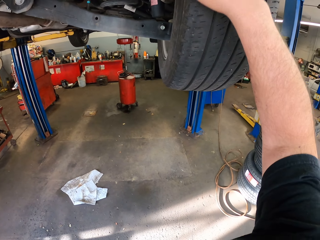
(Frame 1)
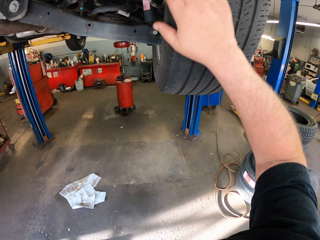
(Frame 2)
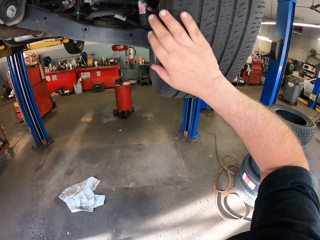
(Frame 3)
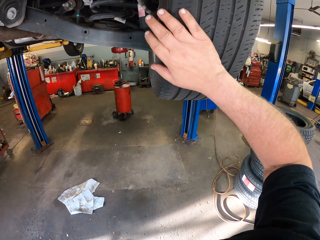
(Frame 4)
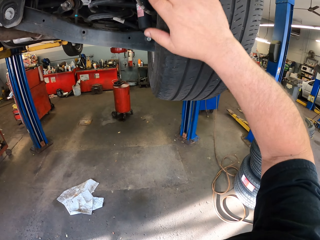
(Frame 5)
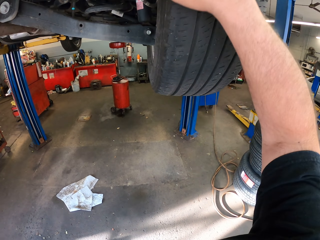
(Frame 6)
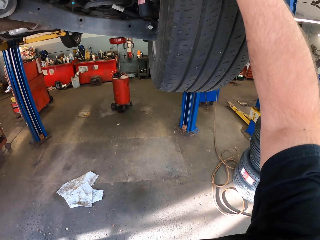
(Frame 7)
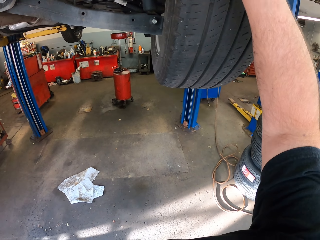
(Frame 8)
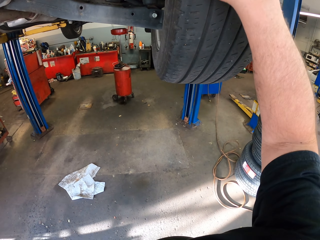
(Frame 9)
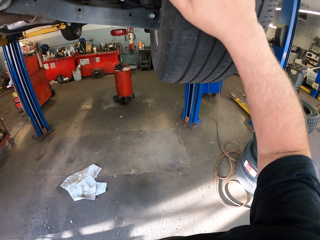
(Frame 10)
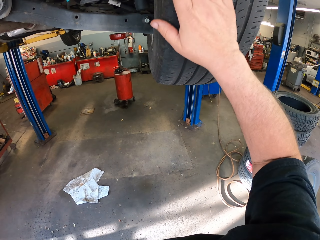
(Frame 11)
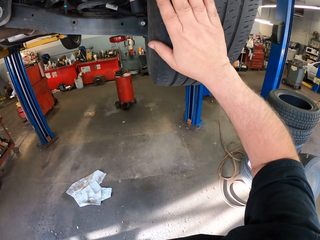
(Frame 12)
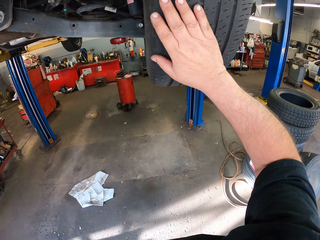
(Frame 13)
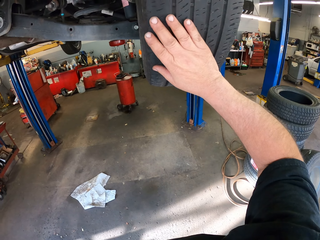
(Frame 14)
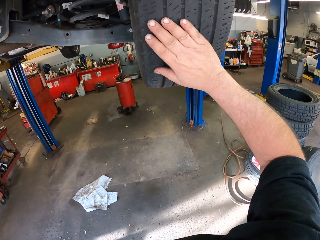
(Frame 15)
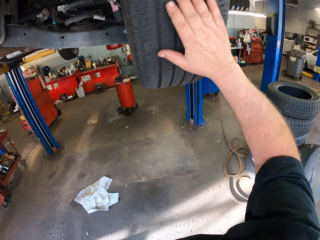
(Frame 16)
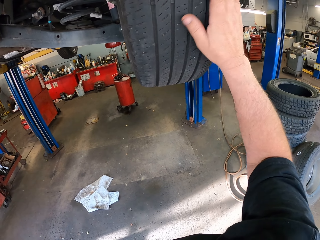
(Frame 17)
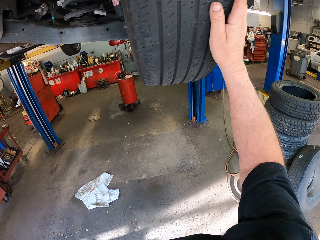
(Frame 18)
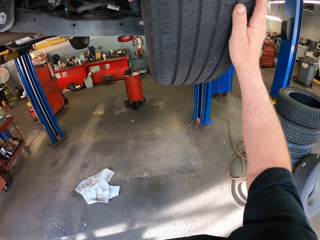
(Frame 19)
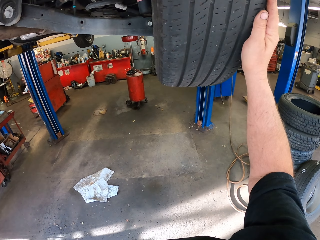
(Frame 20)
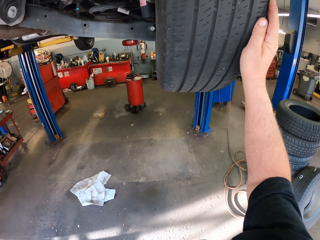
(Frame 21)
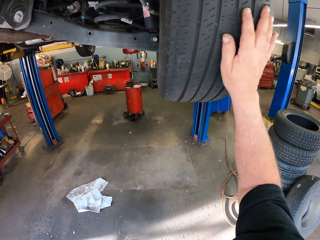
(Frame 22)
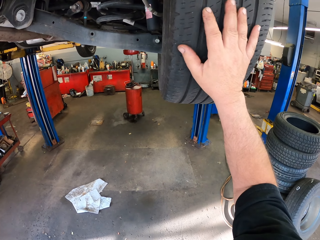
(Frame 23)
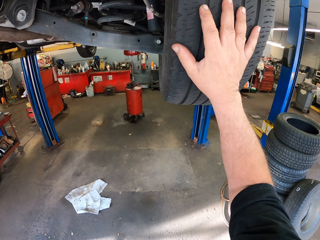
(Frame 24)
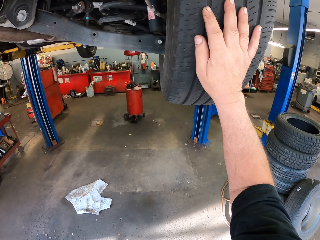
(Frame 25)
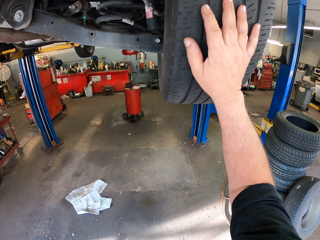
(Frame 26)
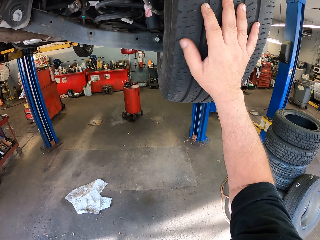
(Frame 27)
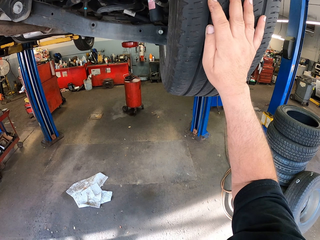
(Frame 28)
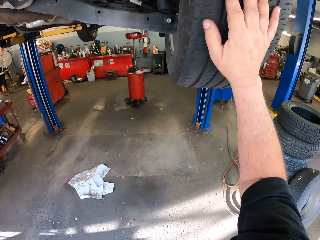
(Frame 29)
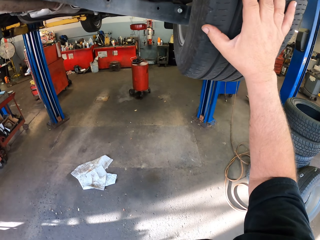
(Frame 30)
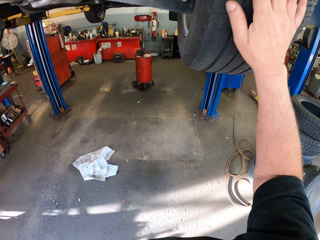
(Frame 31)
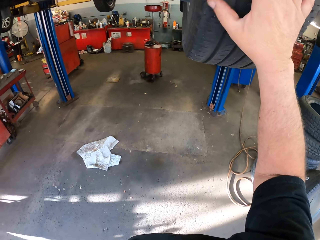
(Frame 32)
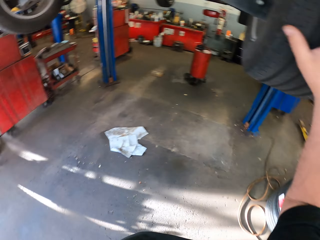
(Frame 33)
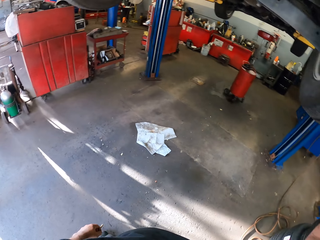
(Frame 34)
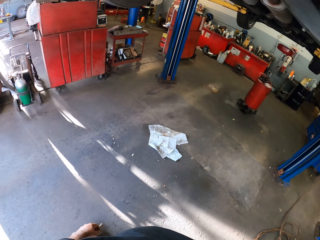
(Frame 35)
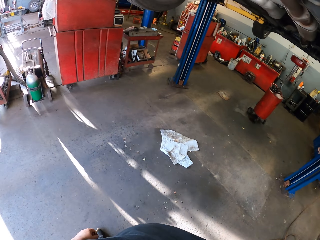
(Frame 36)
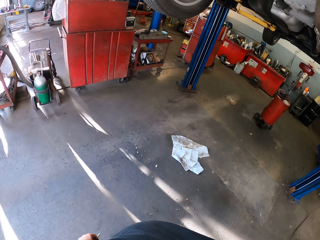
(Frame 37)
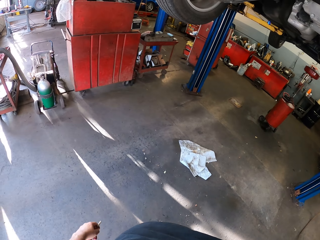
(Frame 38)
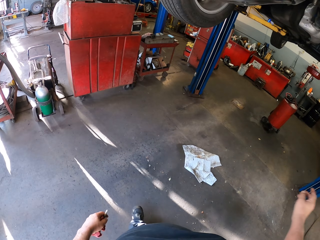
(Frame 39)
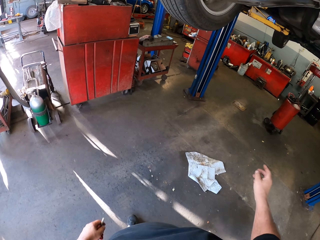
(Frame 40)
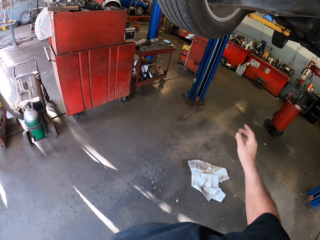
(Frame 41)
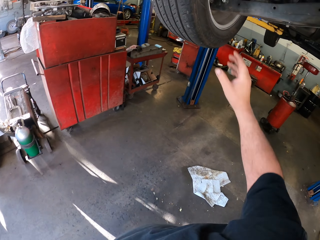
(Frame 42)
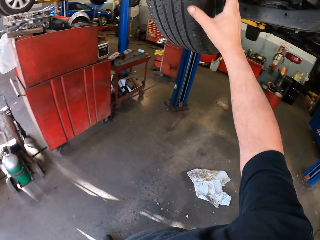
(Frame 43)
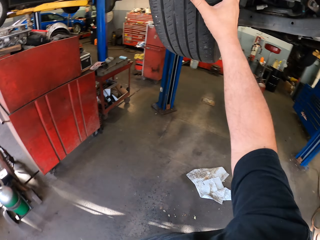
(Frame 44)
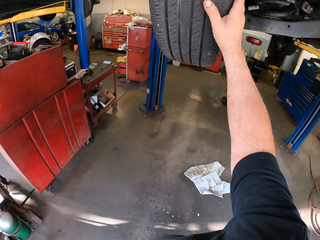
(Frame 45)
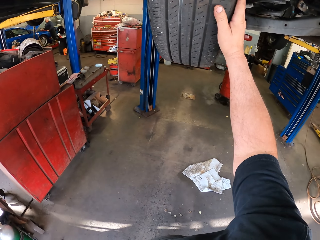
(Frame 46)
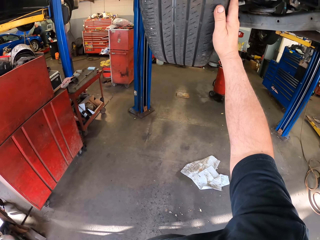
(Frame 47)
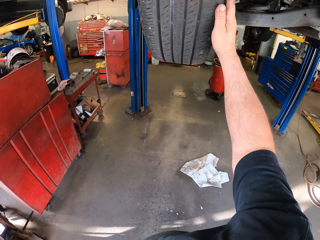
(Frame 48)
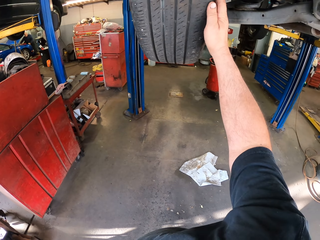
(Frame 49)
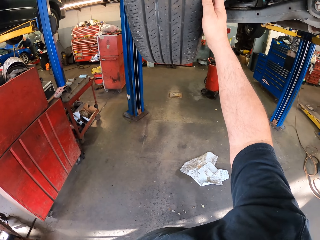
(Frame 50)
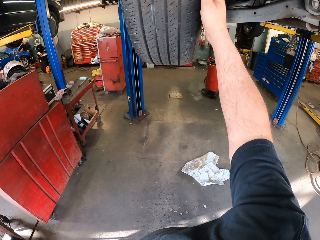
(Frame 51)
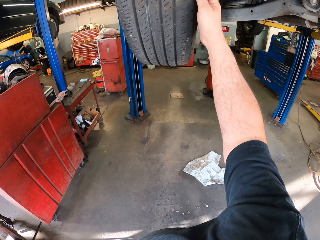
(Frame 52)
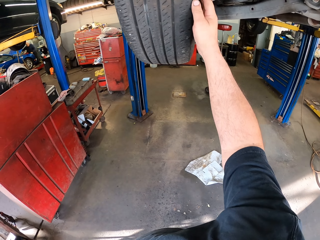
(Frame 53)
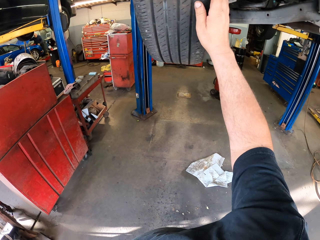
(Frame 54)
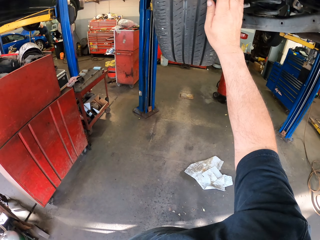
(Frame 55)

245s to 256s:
The camera wearer moves a hand on a tire. They do this repeatedly. They touch the tire.

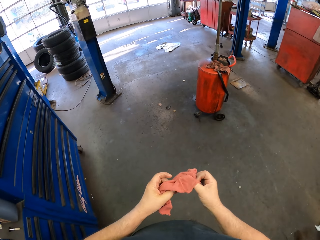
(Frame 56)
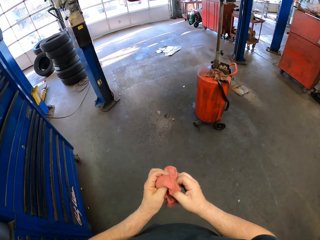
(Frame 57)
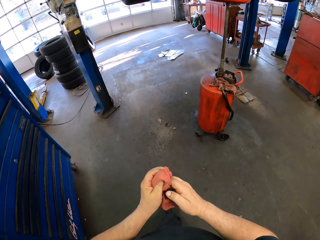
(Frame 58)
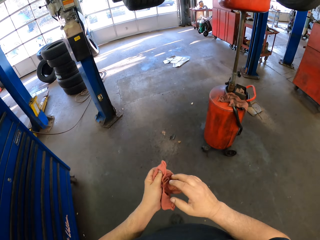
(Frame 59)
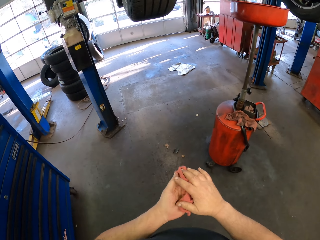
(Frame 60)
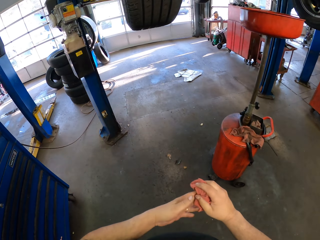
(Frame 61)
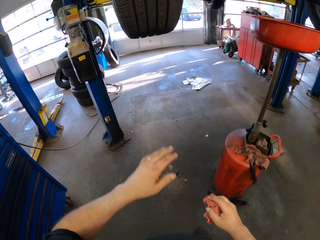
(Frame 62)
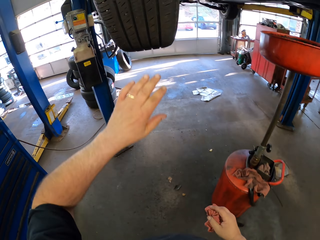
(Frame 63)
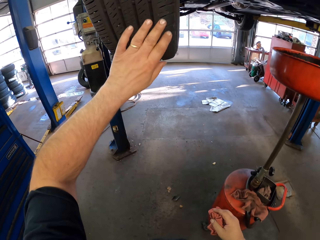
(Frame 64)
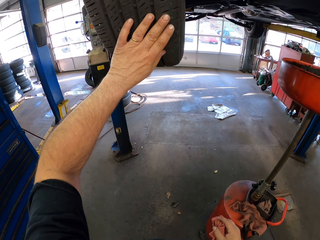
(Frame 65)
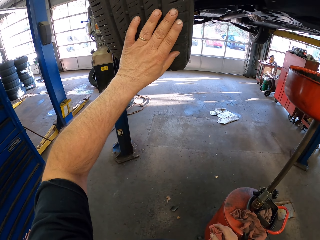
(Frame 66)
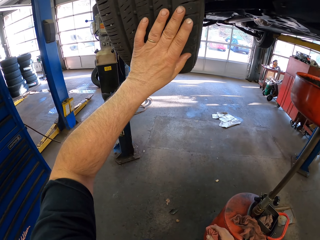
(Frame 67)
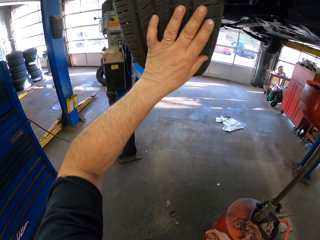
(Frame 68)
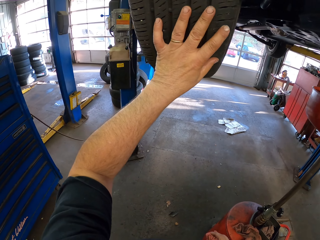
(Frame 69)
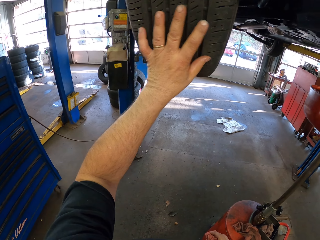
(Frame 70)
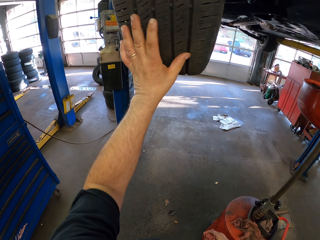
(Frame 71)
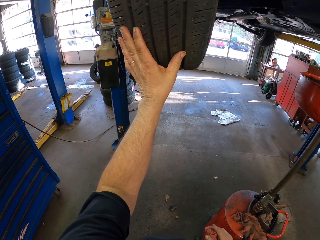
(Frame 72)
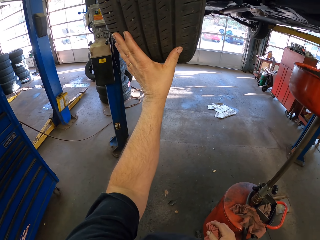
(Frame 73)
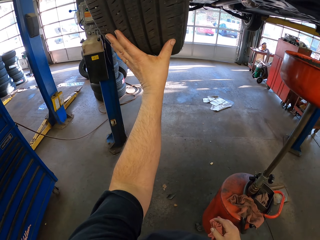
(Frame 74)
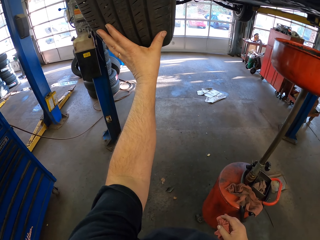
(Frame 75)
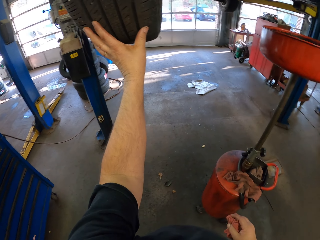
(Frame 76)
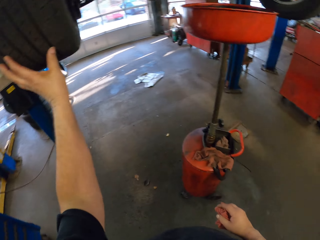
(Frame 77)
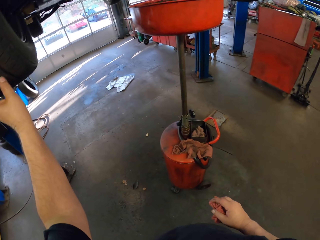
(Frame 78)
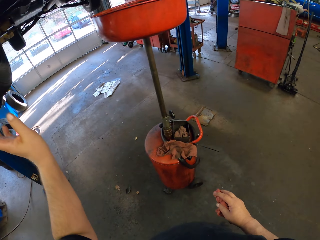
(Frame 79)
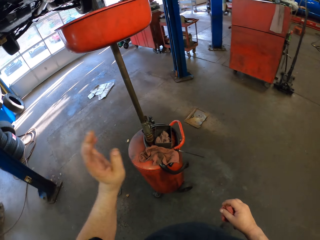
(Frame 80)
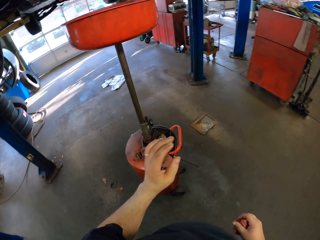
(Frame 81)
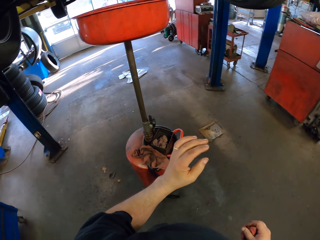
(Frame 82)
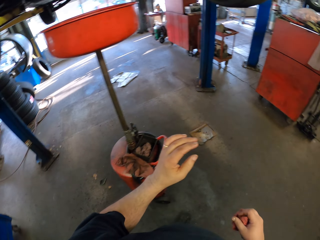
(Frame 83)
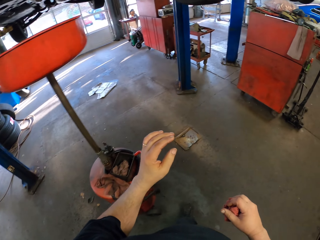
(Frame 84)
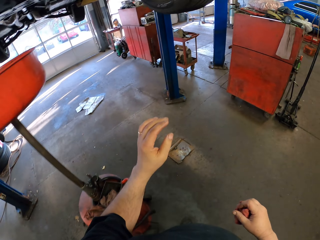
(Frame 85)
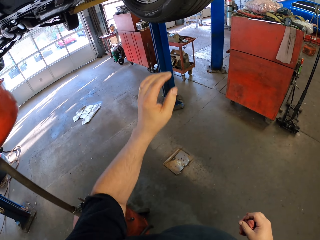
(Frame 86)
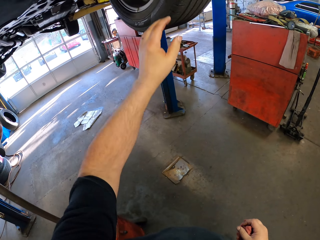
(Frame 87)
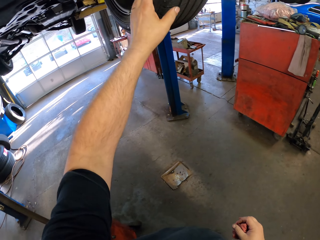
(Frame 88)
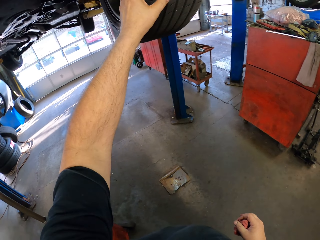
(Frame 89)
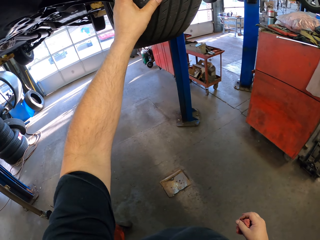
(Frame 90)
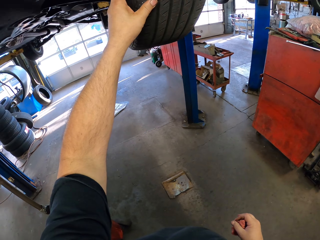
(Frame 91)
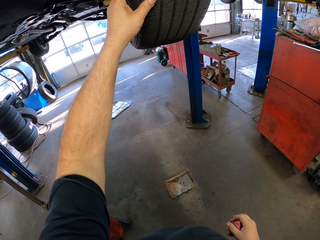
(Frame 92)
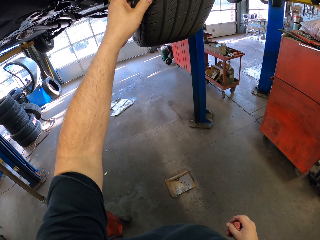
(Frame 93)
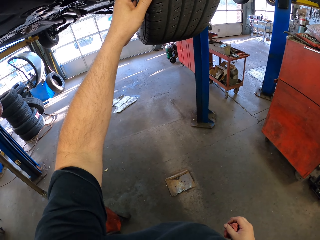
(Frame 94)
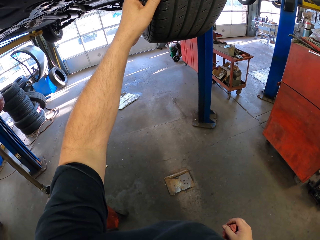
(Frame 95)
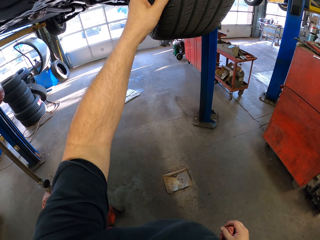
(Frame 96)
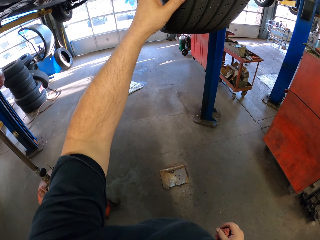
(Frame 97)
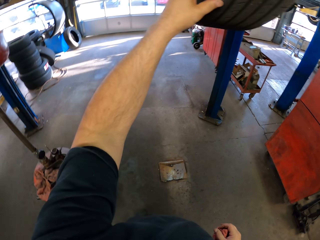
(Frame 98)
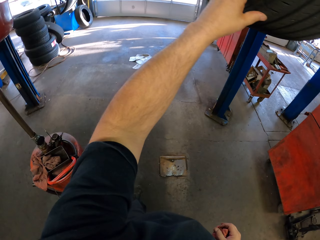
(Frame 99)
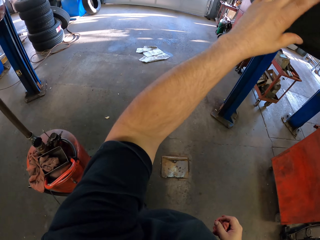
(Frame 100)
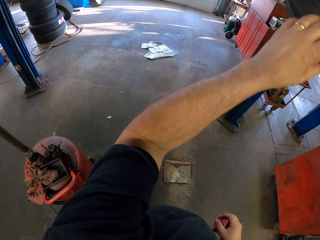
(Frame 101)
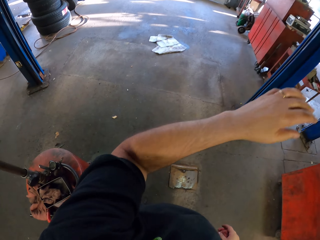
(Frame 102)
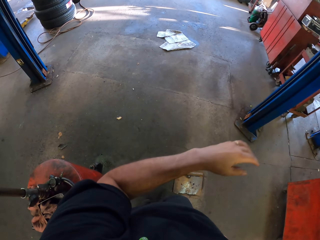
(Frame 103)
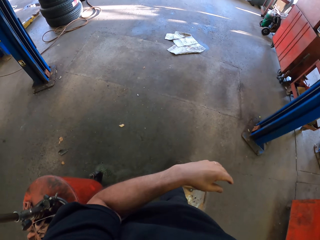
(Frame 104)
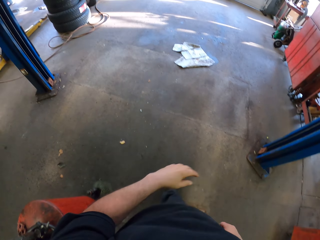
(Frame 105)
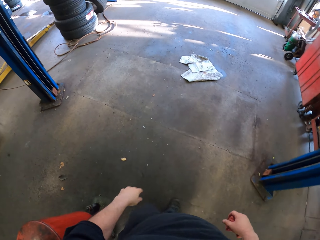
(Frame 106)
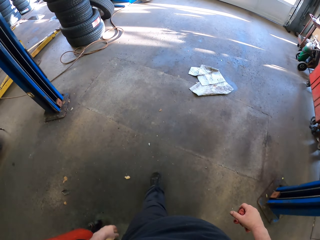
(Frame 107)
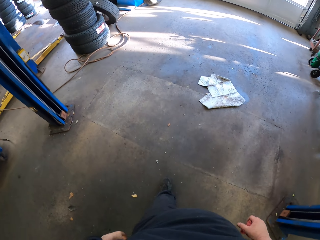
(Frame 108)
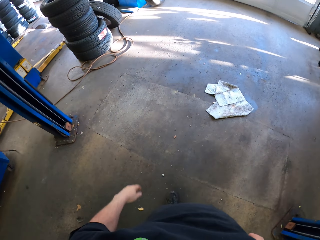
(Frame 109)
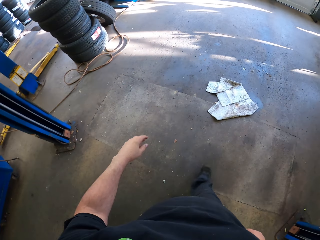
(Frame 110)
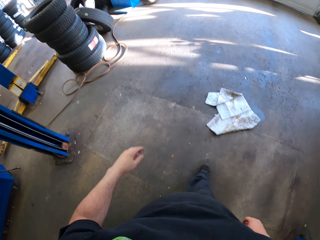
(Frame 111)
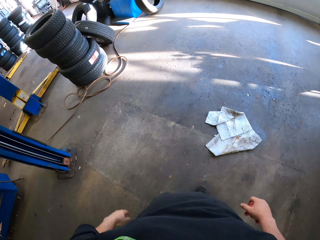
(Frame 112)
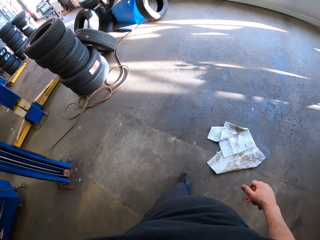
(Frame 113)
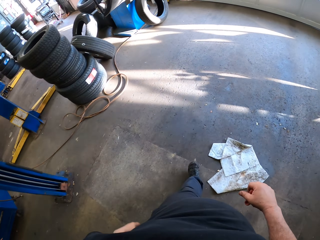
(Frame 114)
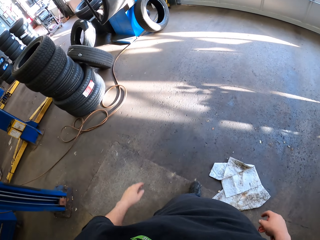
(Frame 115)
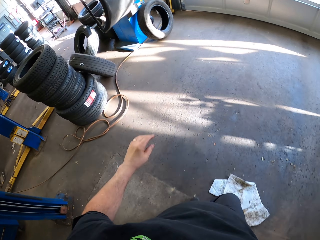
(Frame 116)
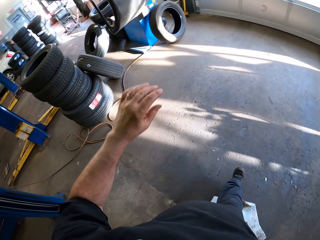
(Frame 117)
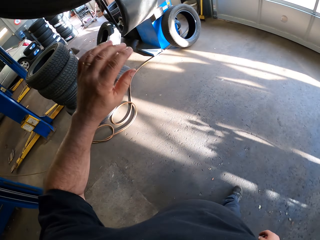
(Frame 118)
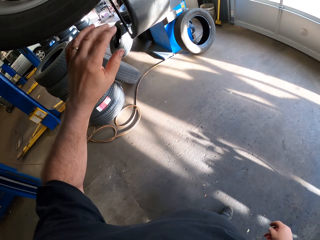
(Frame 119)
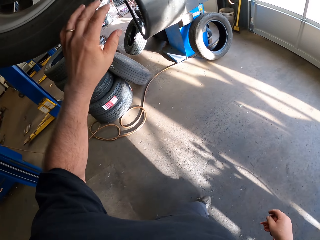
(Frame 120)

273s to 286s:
The camera wearer walks around the garage. They fold a cloth. They touch the tire. They hold the tire. They move a hand on the tire. They hold the tire. They walk around the garage.
